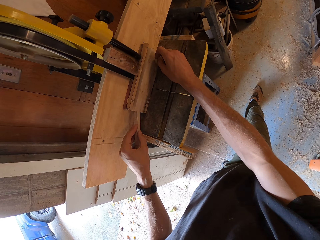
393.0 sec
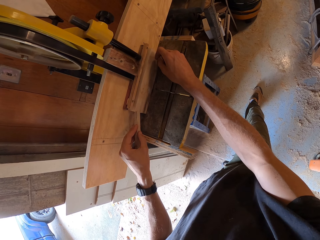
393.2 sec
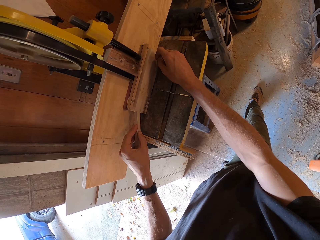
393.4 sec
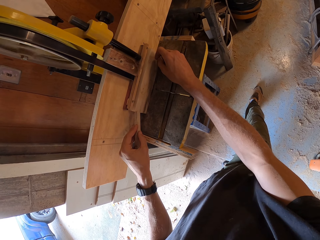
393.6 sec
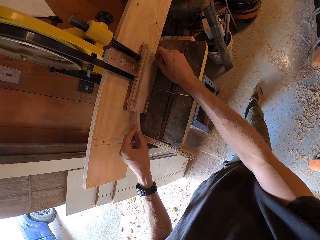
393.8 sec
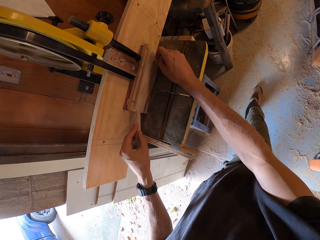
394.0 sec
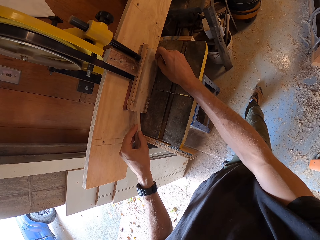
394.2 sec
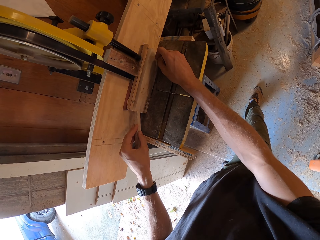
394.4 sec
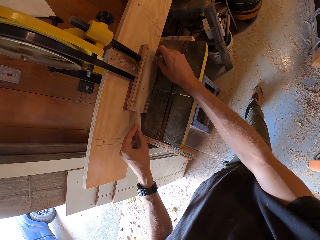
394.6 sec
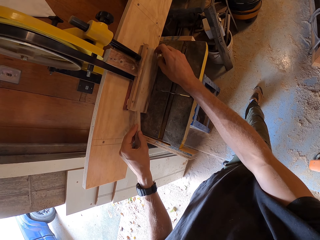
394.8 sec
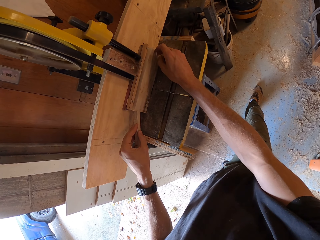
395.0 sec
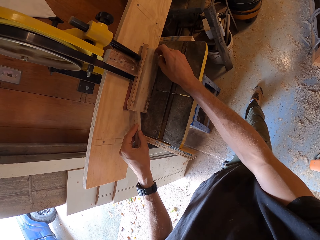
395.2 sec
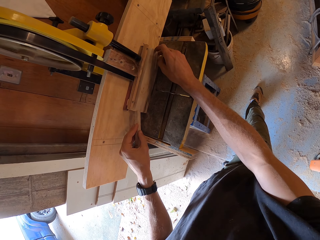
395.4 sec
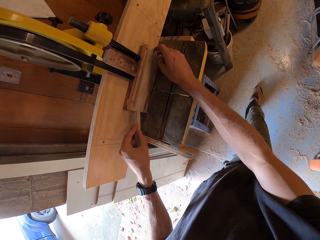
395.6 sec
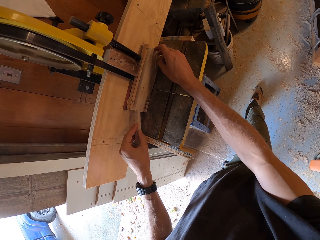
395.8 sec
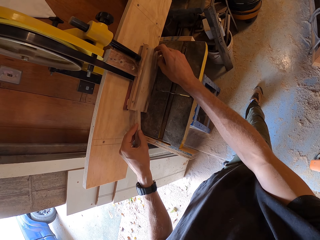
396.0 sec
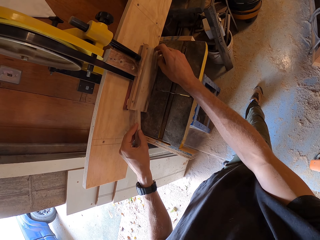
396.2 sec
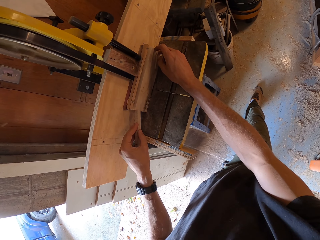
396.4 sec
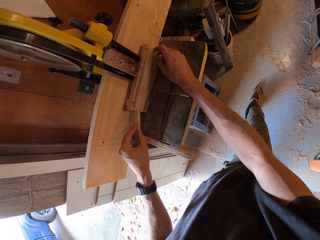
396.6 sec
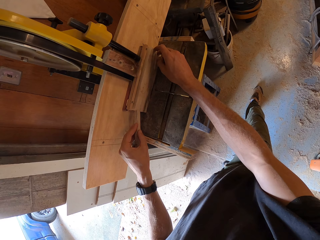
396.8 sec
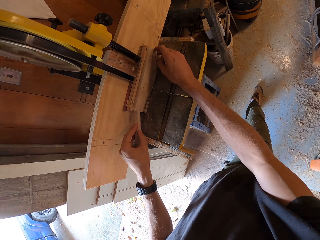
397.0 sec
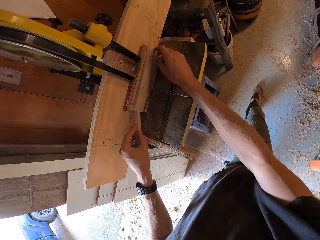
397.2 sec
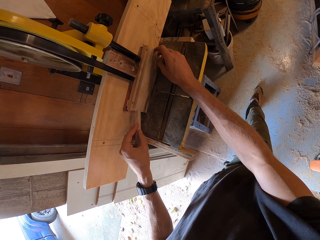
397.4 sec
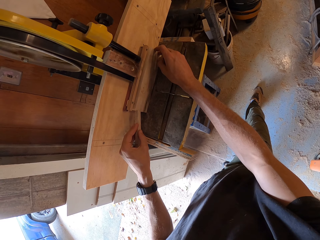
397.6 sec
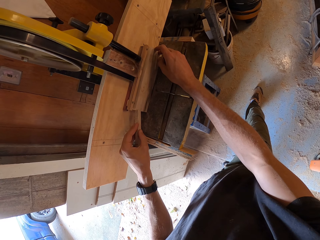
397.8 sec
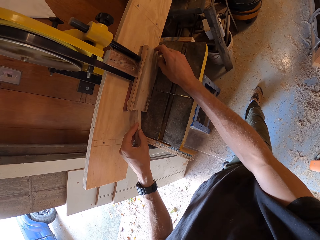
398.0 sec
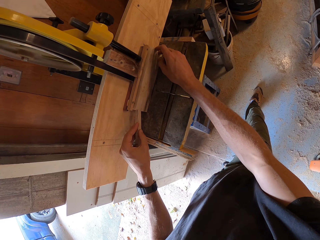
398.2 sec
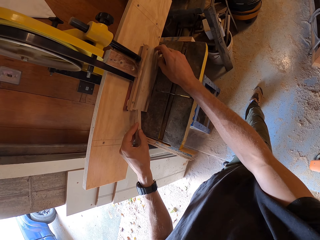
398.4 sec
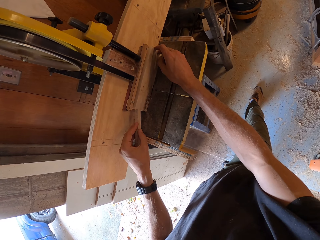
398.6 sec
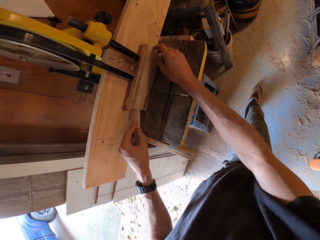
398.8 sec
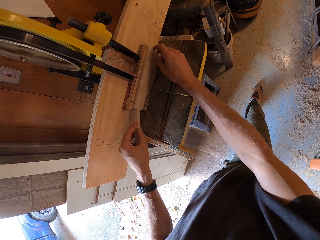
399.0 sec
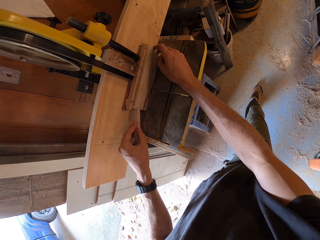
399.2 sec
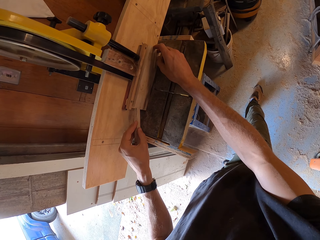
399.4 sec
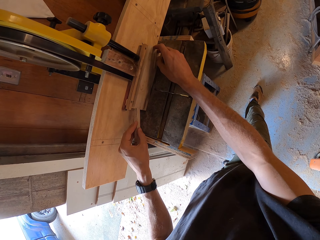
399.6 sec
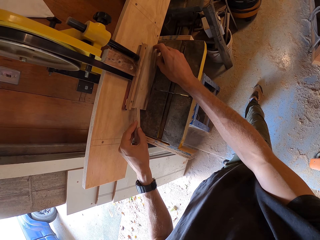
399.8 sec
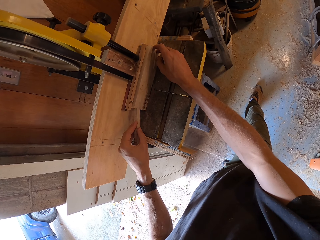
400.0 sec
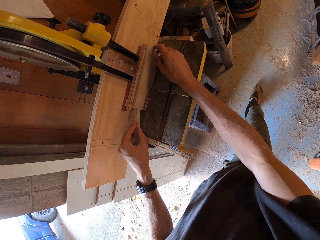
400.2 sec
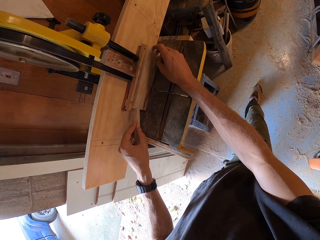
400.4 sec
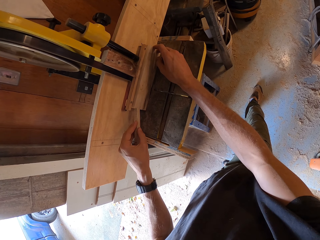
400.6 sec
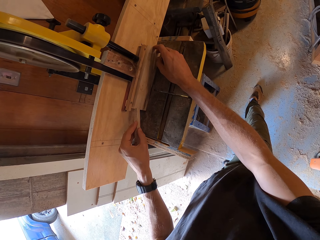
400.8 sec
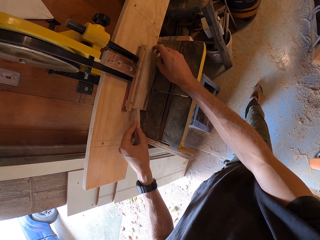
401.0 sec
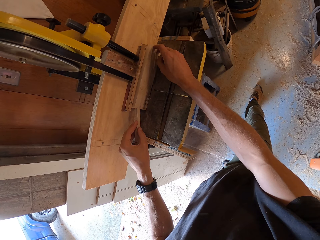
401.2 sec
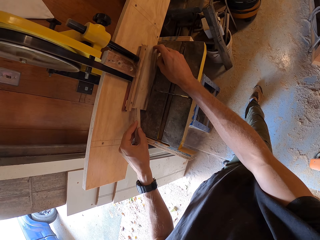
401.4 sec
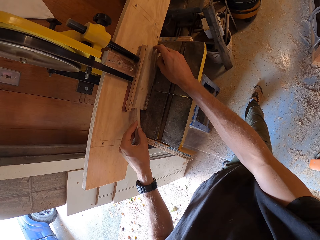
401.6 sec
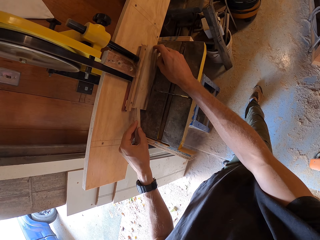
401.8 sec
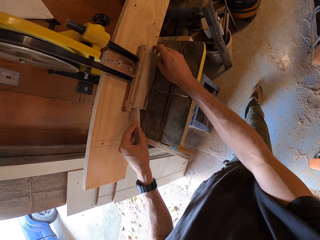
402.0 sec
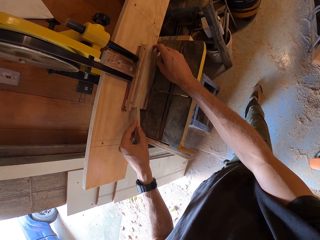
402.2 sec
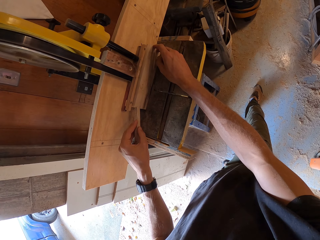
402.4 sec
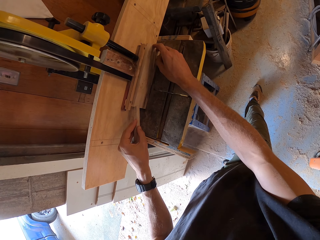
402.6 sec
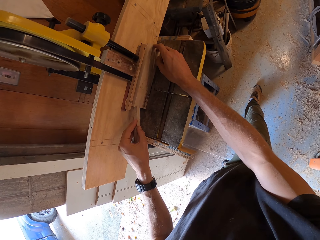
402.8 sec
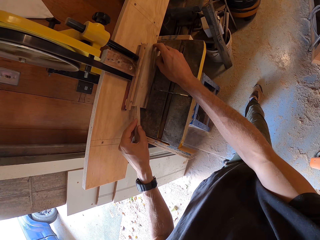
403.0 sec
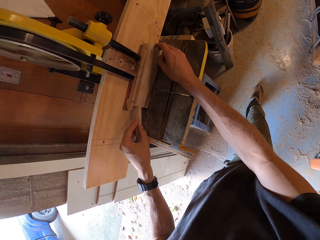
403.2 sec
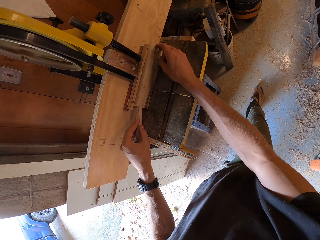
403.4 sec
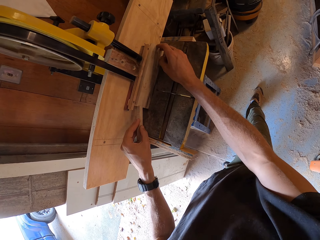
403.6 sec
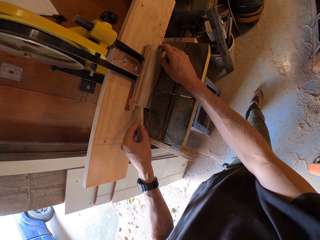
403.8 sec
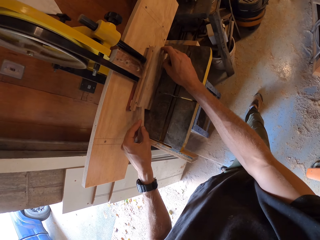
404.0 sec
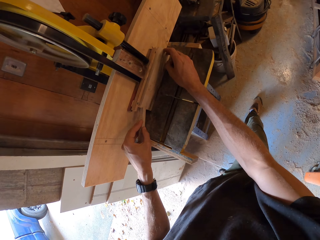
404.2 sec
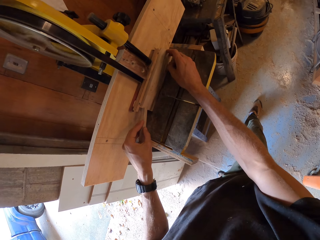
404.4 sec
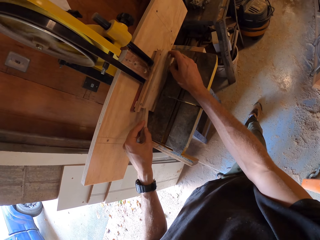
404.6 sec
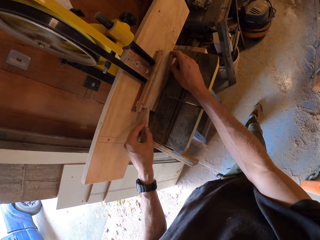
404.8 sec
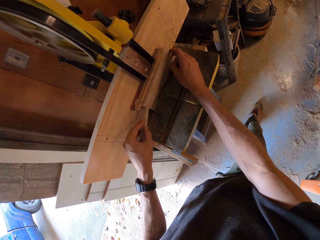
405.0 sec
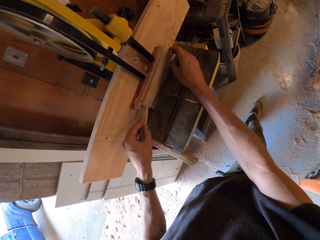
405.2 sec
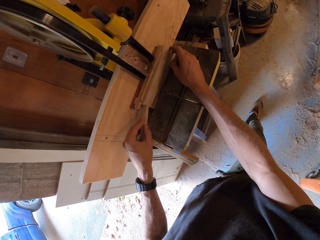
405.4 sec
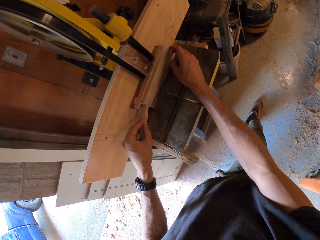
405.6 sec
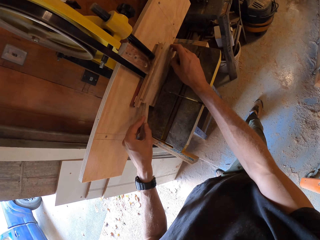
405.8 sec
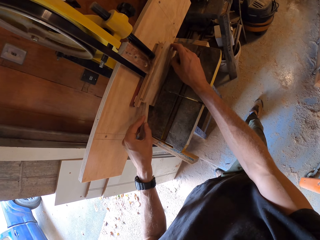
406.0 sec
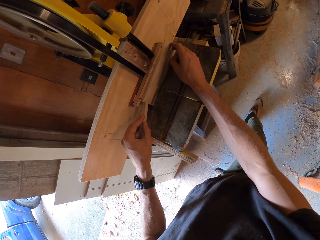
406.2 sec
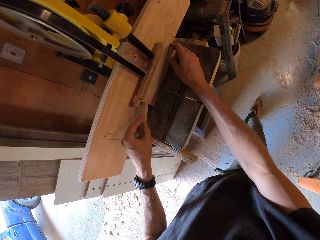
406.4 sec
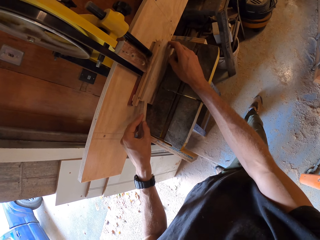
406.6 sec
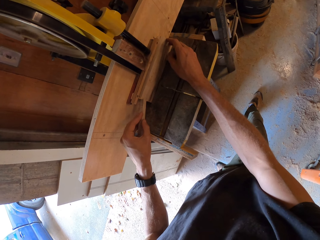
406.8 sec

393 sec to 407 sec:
The camera wearer holds a piece of wood with both hands. They cut the piece of wood through the wood cutter machine. They move the piece of wood through the wood cutter machine. They turn around. They move the piece of wood through the wood cutter machine.

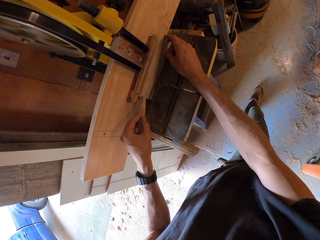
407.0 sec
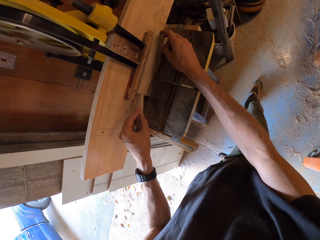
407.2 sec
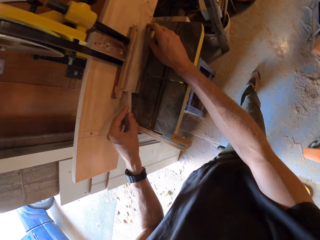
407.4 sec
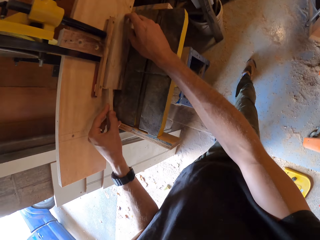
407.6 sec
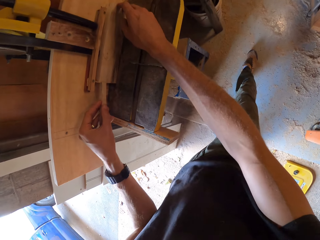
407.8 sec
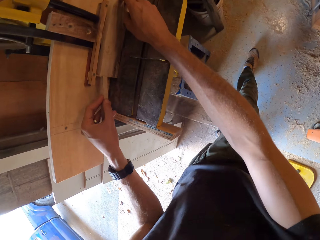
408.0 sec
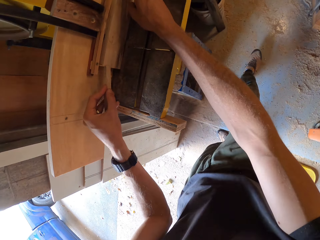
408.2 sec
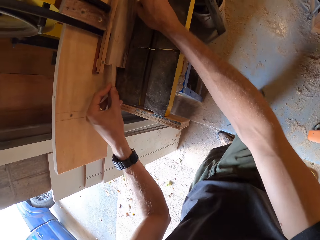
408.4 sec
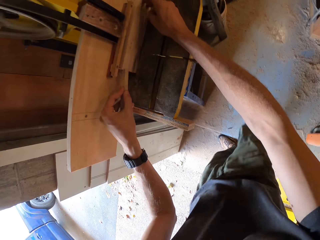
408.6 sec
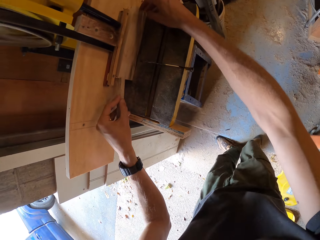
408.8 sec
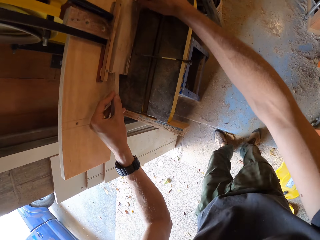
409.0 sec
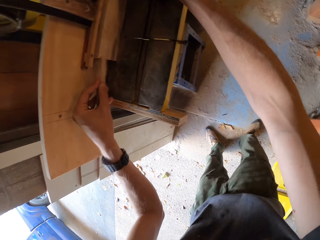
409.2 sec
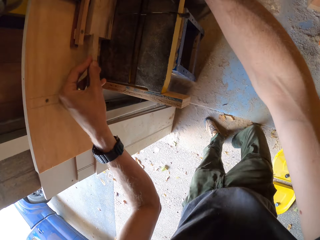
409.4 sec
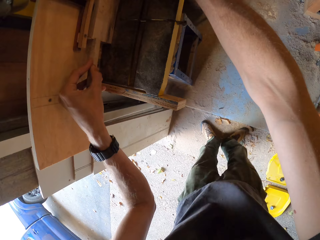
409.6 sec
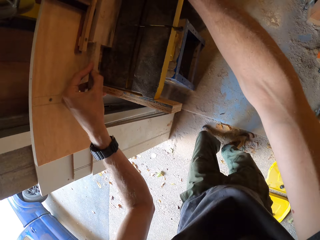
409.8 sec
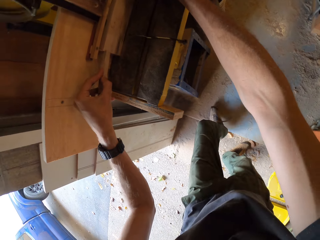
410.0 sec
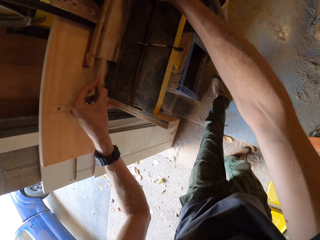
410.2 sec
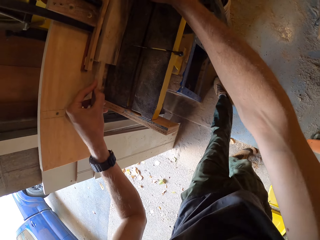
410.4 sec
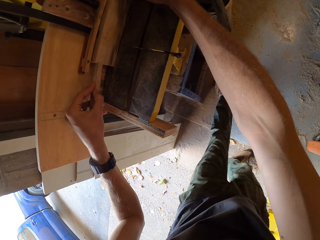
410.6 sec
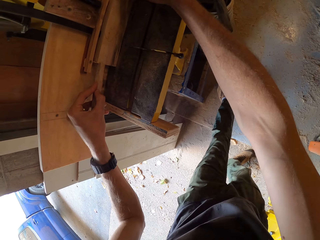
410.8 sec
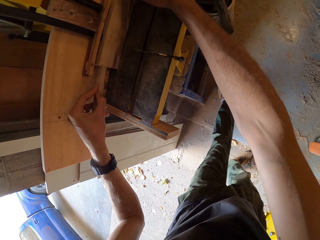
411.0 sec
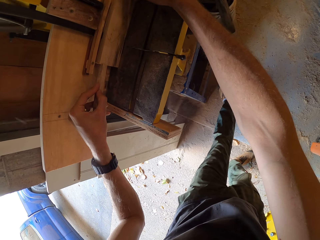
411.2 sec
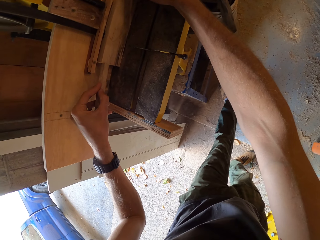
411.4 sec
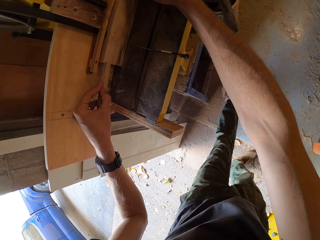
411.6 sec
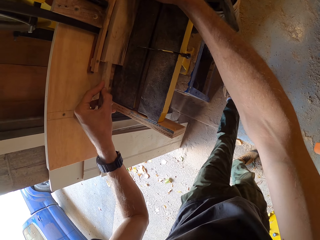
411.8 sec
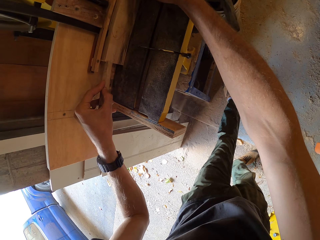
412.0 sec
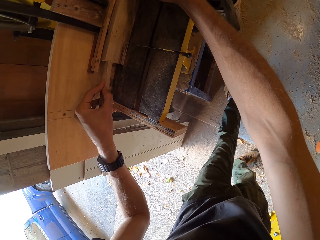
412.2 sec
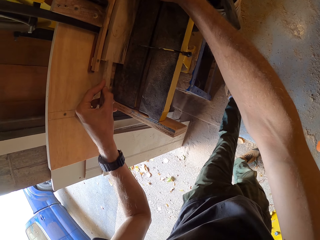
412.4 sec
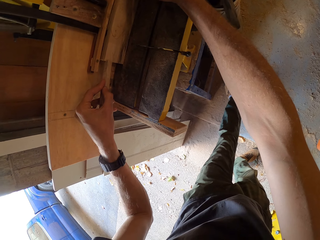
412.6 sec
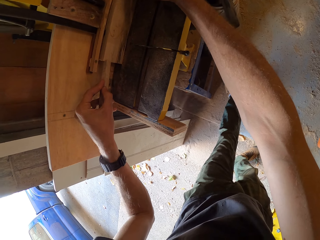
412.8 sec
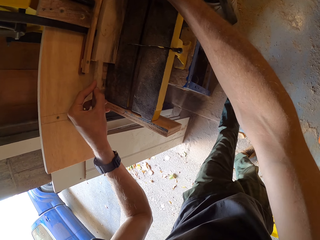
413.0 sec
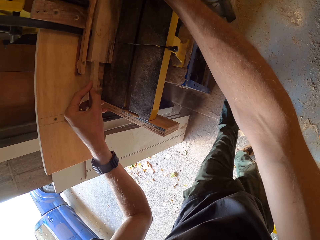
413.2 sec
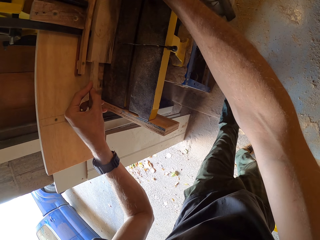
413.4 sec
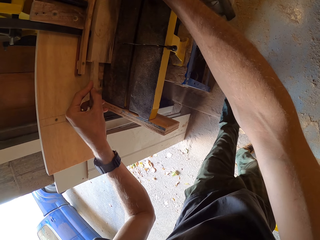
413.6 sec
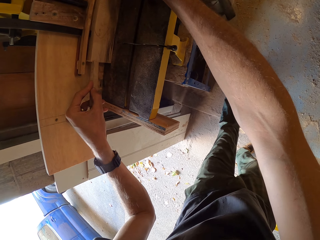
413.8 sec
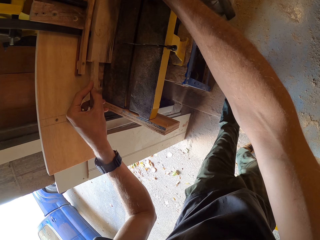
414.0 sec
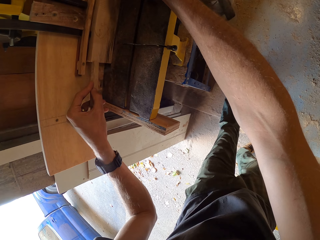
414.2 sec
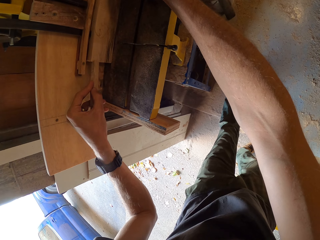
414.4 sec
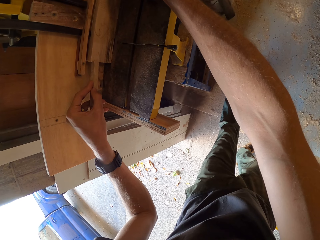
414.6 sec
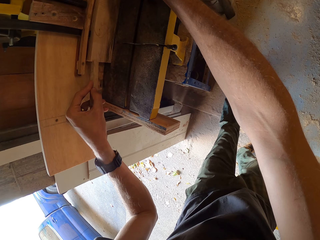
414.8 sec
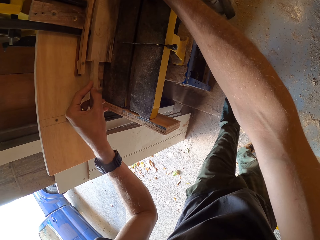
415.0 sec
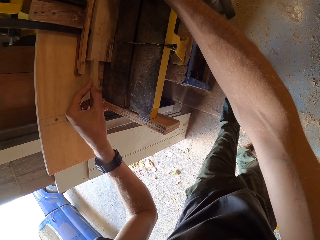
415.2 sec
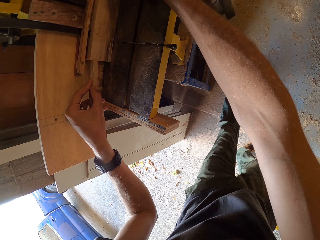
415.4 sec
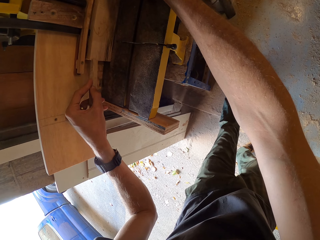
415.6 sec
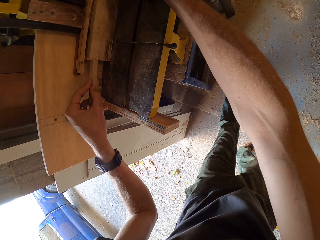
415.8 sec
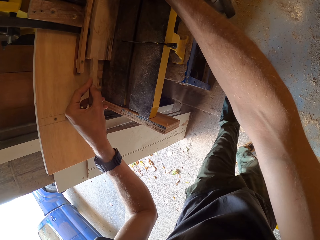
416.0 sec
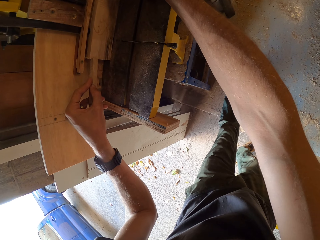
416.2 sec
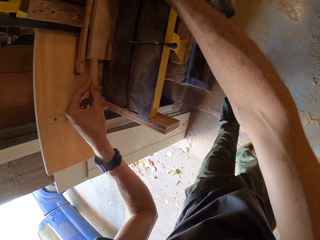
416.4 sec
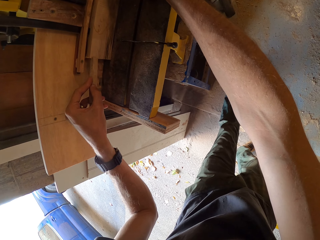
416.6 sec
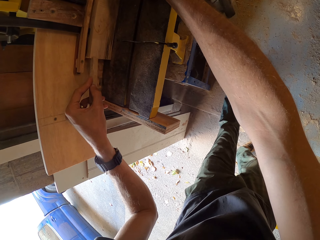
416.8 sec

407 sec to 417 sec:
The camera wearer adjusts the right leg backward. They cut the piece of wood through the wood cutter machine. They move around. They adjust the left leg forward. They cut the piece of wood through the wood cutter machine. They cut it again.
